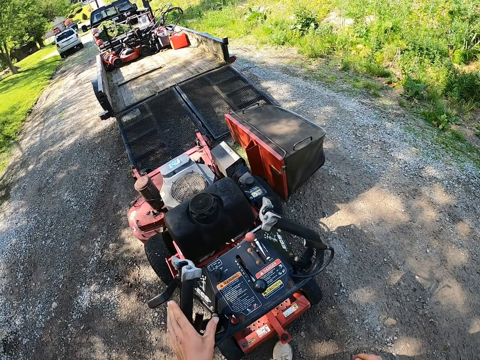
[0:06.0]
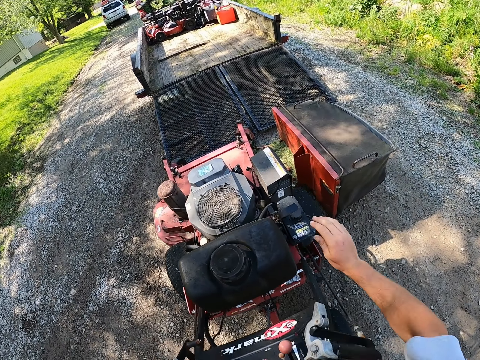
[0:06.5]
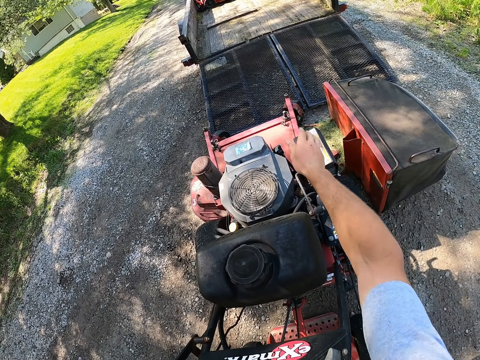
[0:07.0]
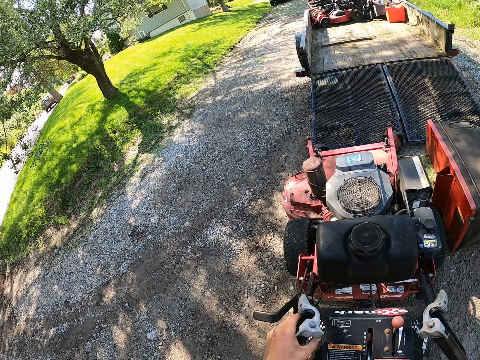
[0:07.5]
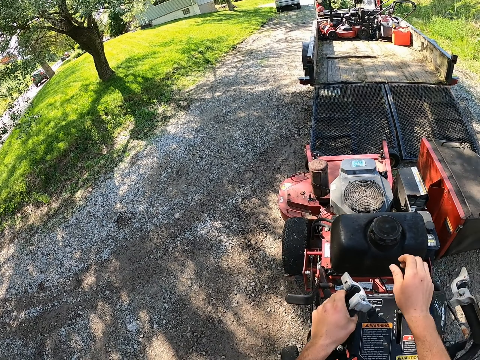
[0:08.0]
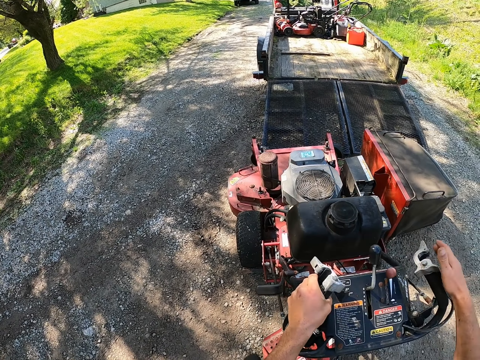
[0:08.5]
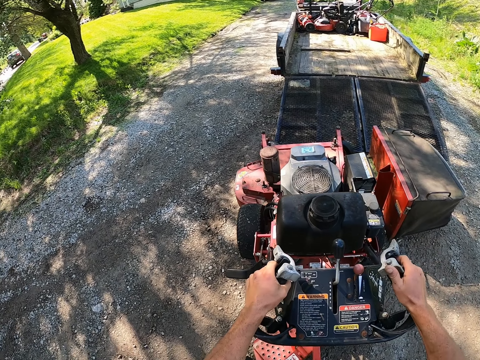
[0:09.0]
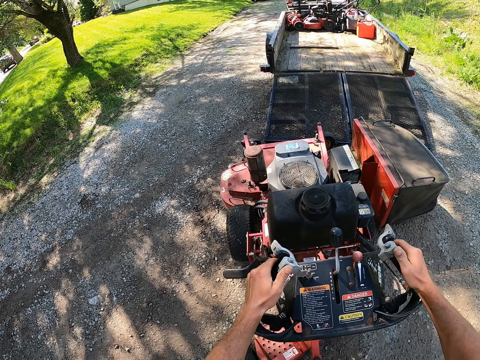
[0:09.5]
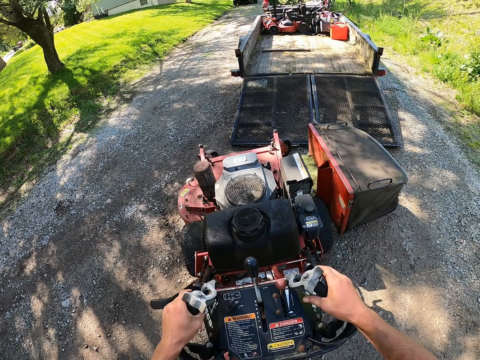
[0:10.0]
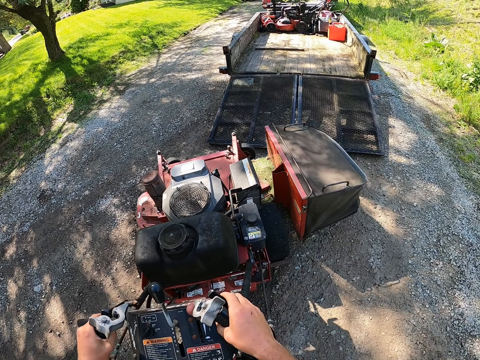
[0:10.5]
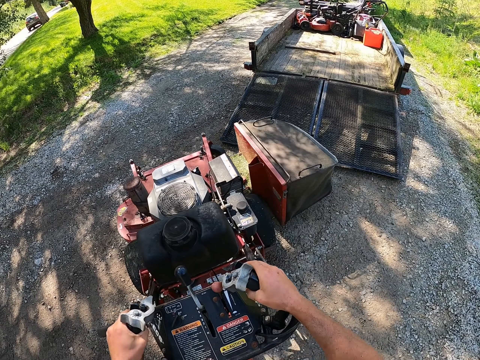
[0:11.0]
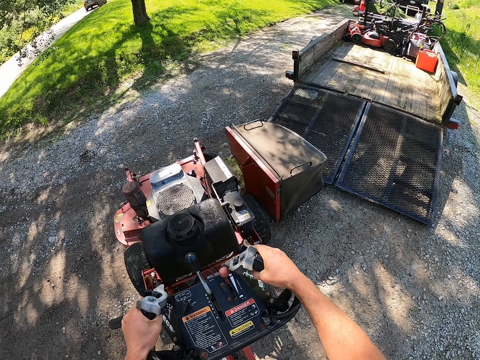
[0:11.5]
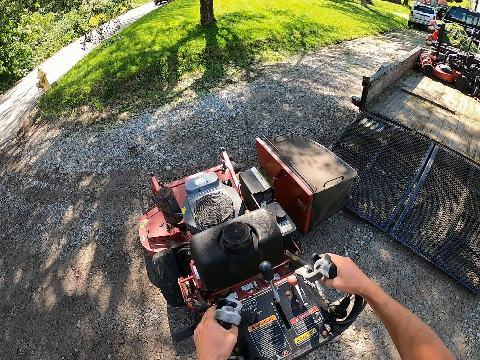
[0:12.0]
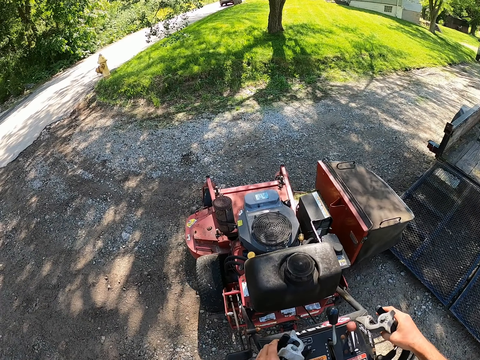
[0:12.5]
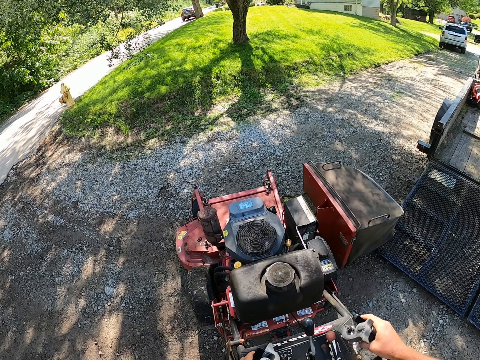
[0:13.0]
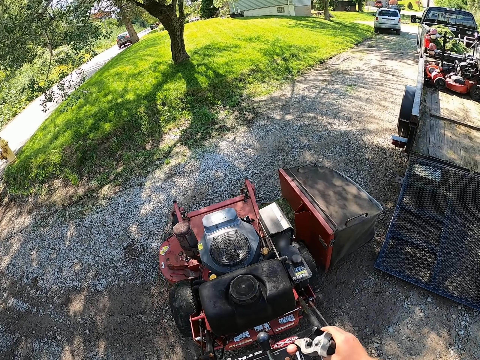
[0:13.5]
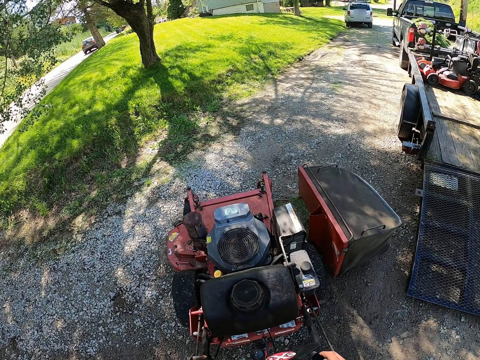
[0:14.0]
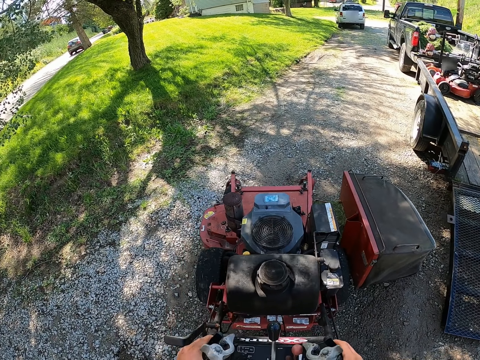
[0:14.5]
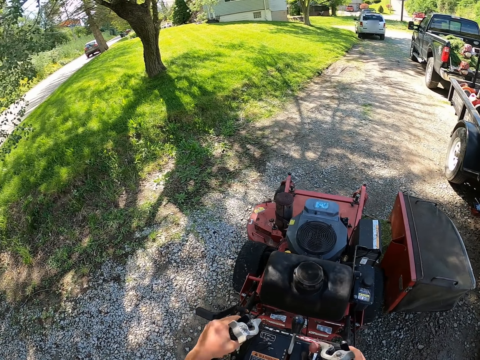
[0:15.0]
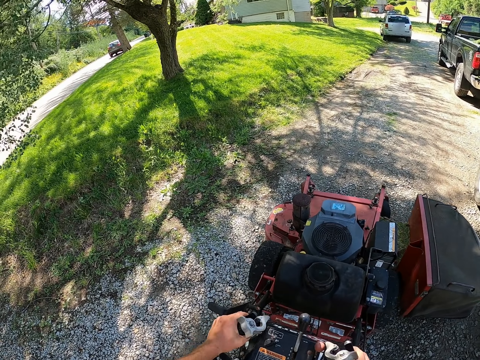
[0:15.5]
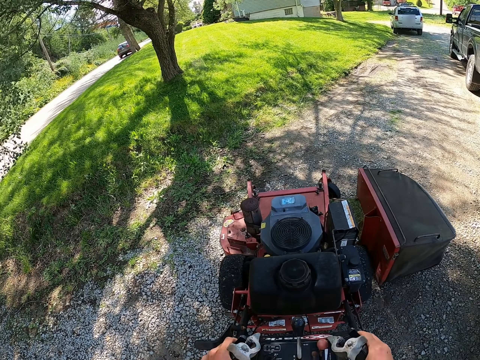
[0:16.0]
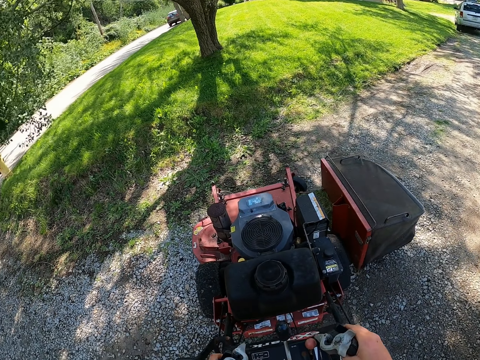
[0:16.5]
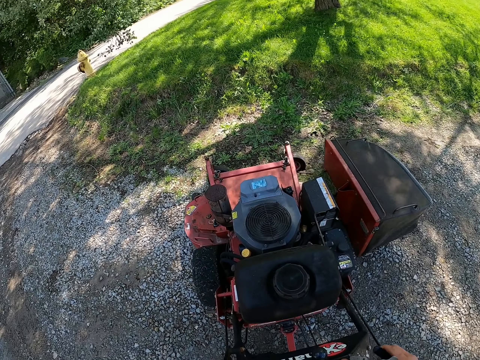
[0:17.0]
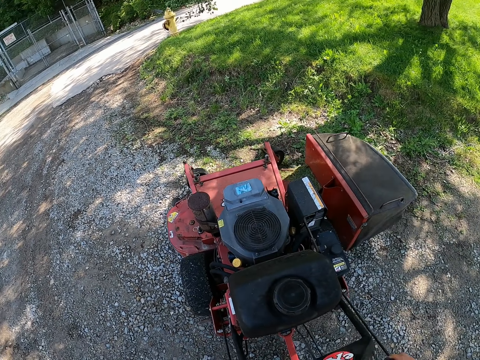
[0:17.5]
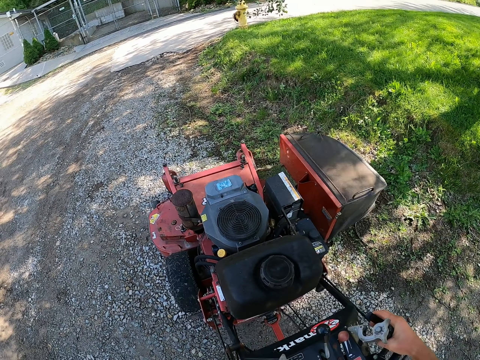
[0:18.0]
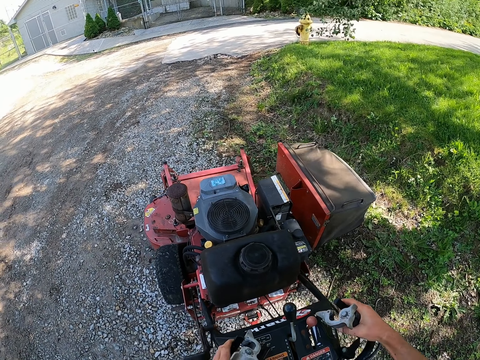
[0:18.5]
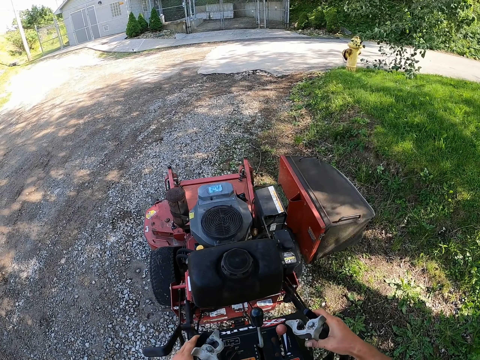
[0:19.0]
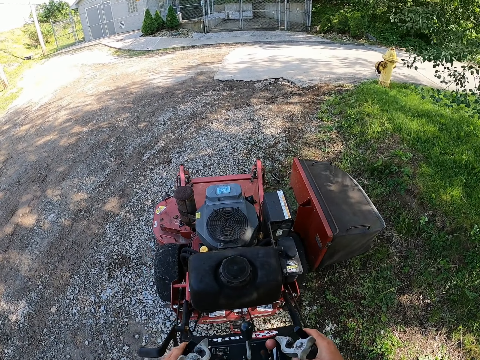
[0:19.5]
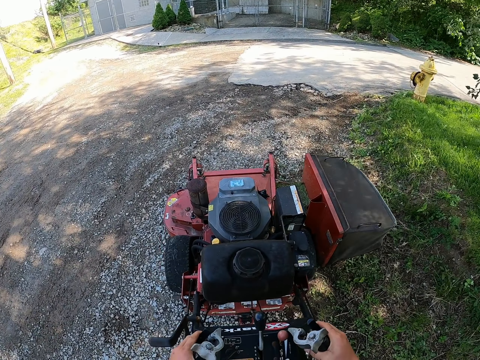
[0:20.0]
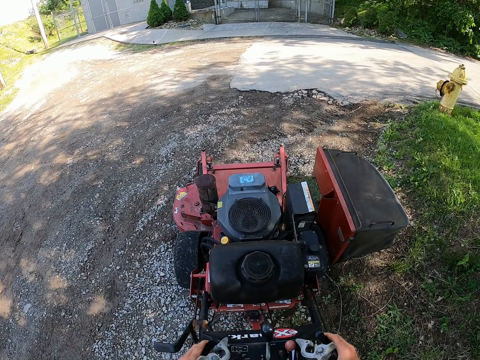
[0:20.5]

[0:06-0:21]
The camera wearer touches the grass cutting machine. They push the handles and turn on the lawn mower. They push the lawn mower.

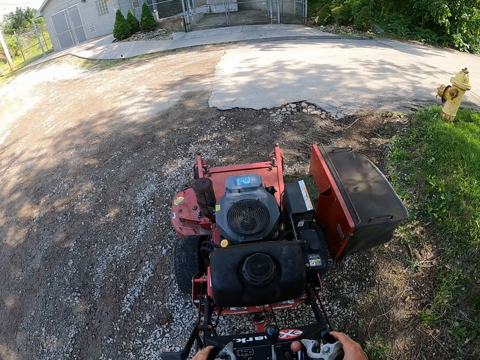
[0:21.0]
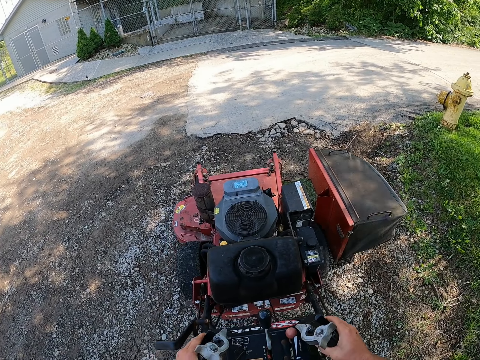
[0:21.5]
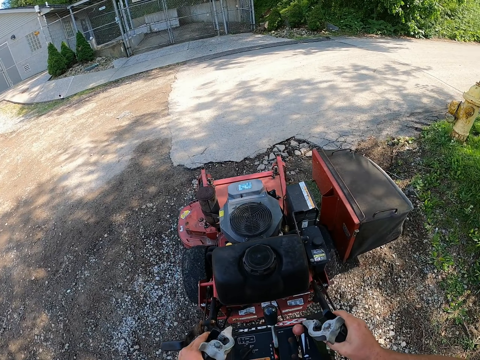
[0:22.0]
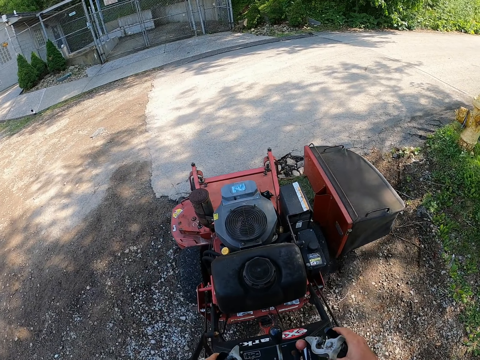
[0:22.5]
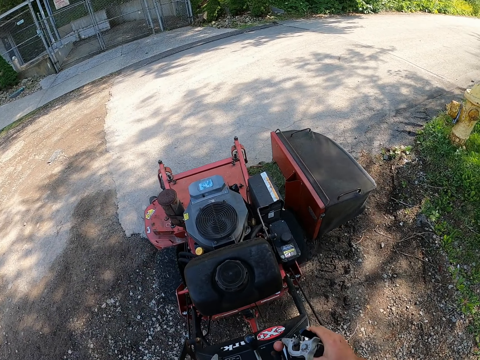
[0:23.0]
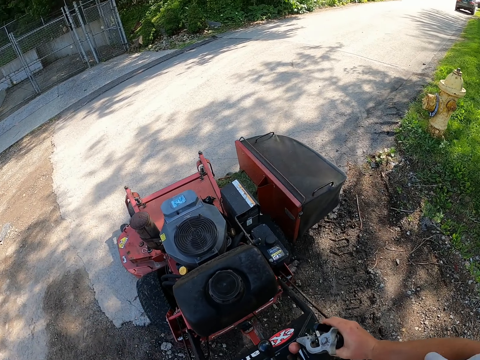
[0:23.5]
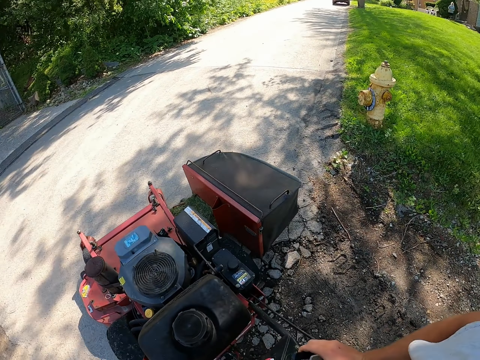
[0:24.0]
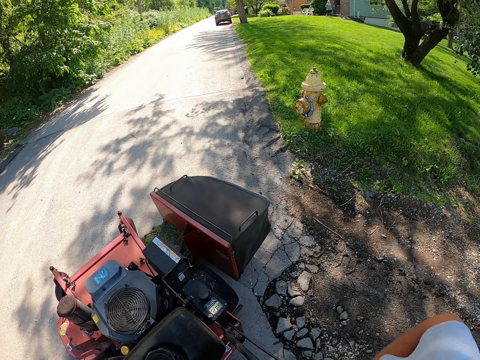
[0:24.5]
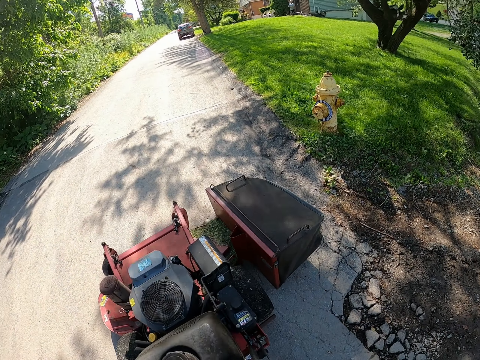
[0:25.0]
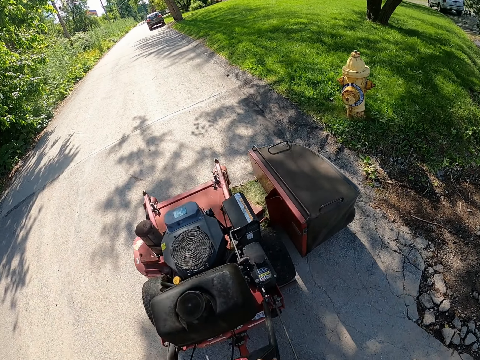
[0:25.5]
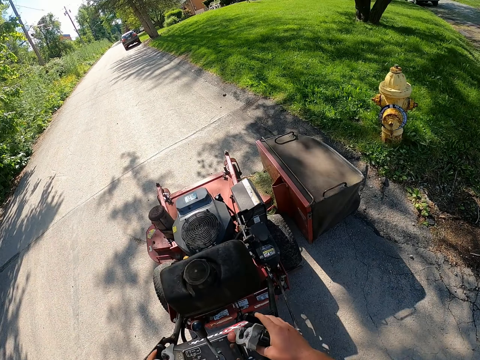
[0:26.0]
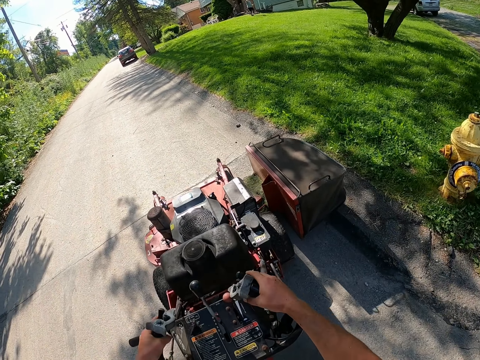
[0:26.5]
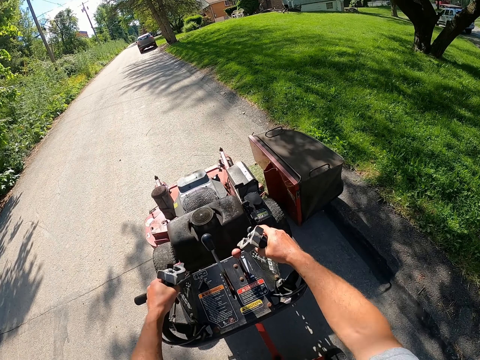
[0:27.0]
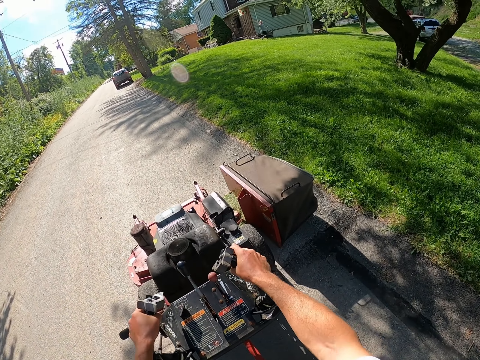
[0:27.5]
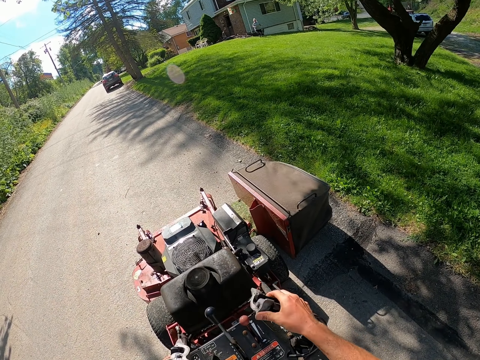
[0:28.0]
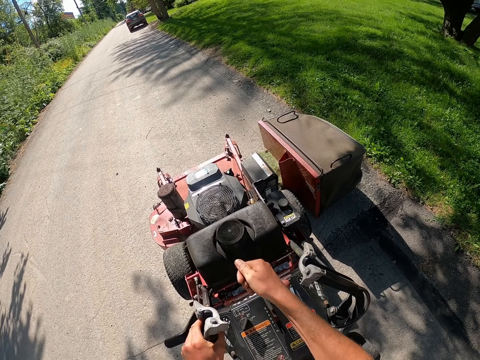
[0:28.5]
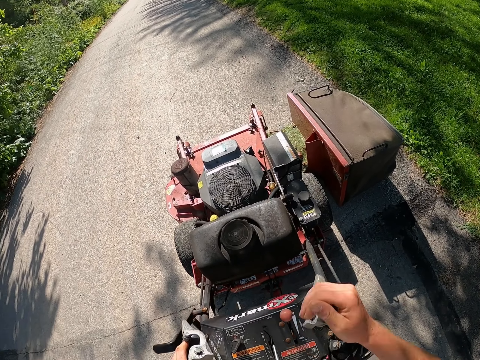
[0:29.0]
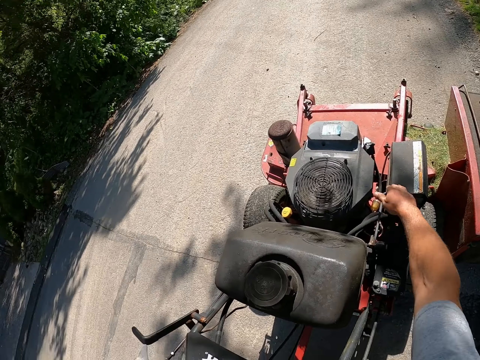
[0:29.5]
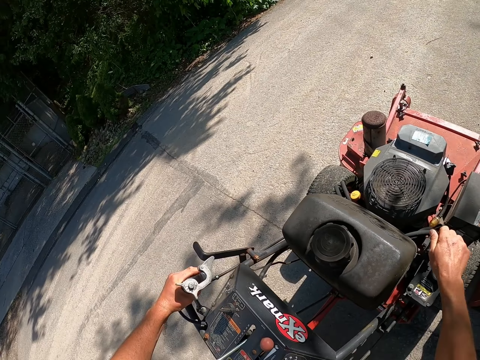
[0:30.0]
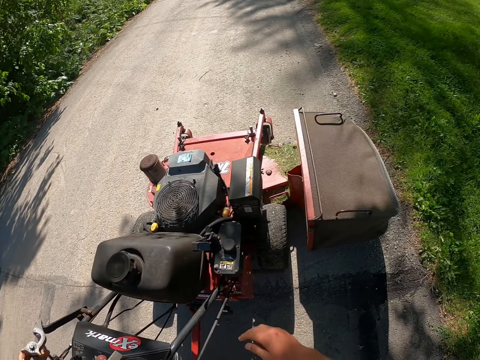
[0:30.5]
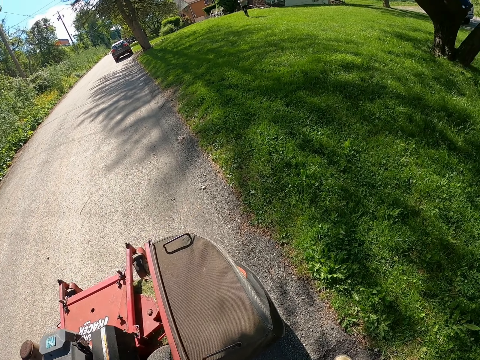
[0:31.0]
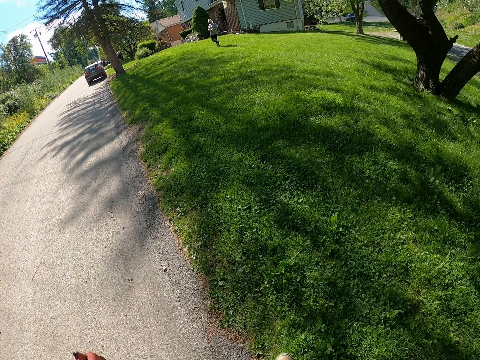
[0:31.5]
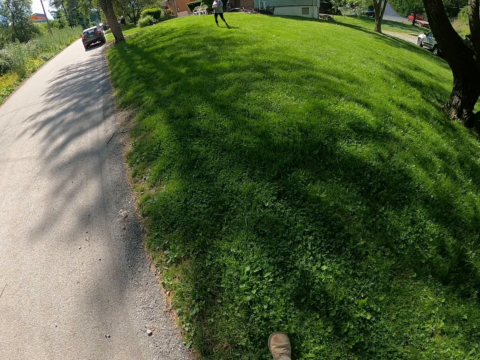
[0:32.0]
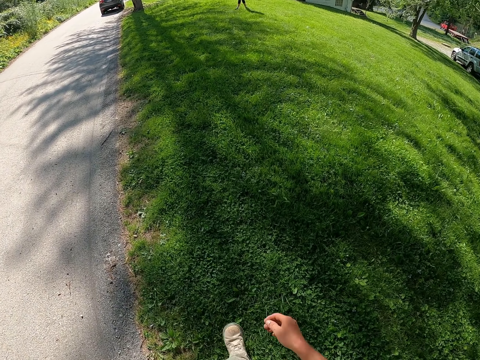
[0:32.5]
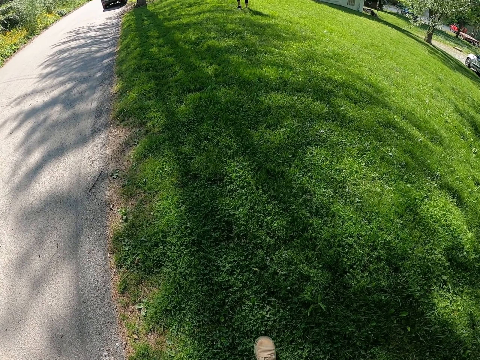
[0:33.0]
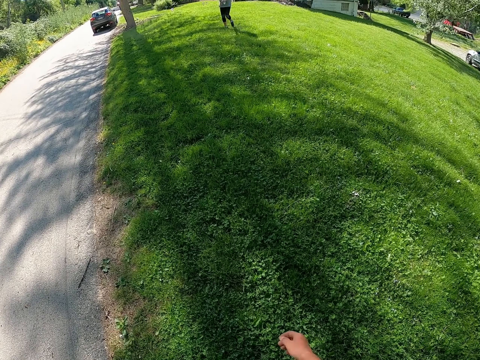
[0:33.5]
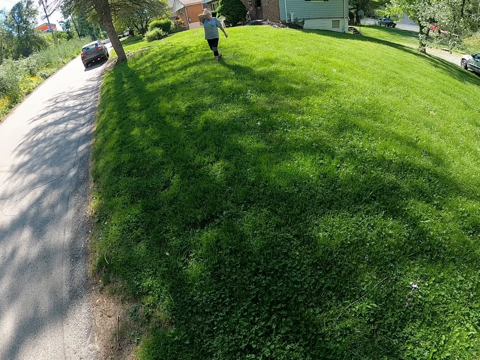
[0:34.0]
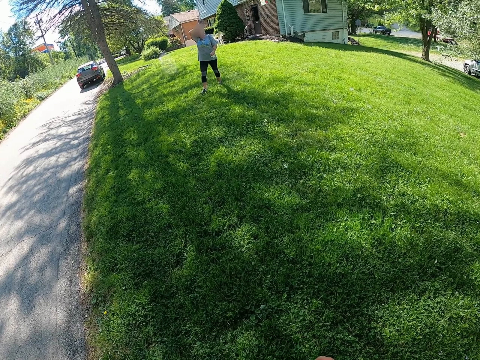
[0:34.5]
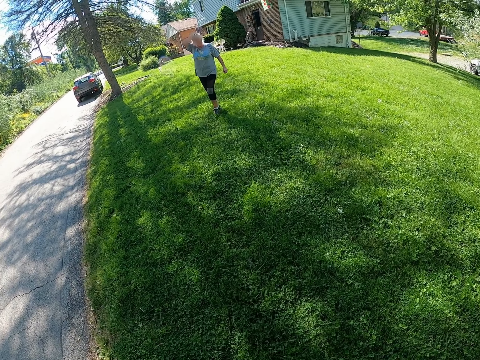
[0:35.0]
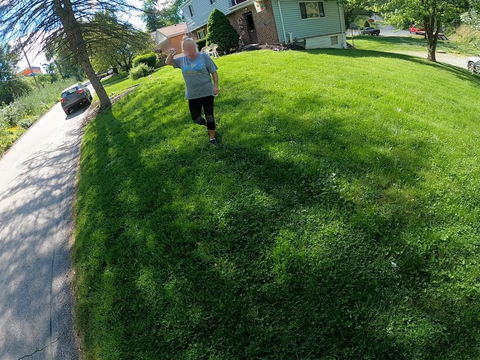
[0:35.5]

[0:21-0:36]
The camera wearer turns off the lawn mower. He pushes back the handles. He walks to a woman. He swings his hand.
